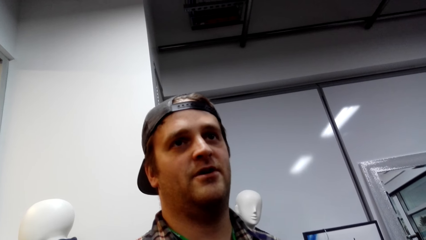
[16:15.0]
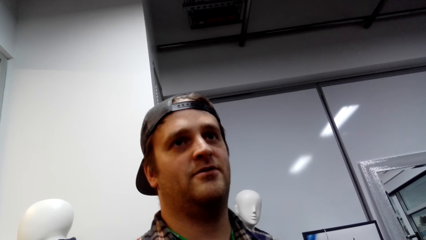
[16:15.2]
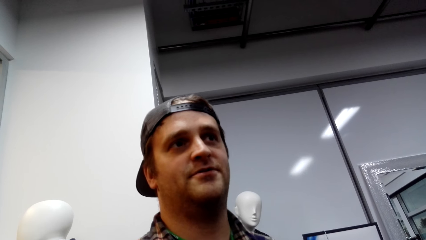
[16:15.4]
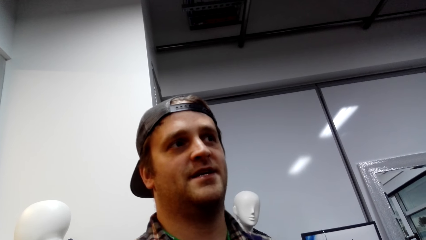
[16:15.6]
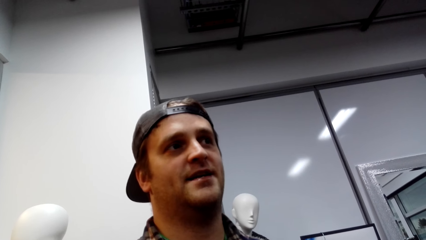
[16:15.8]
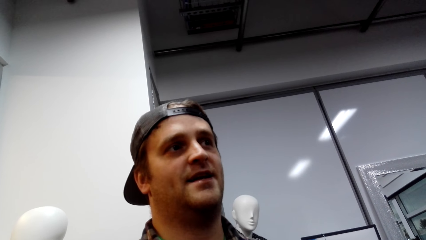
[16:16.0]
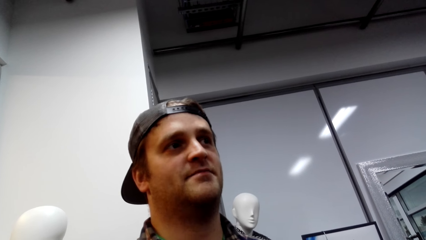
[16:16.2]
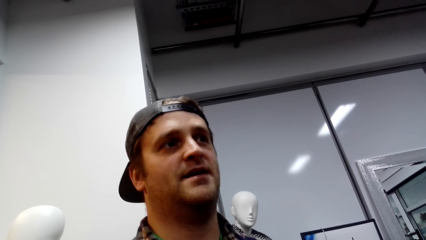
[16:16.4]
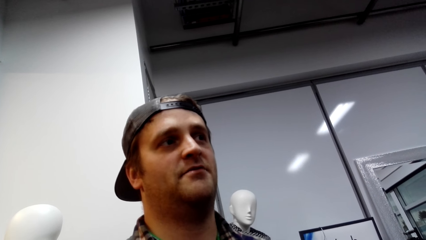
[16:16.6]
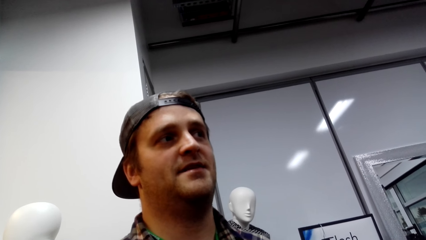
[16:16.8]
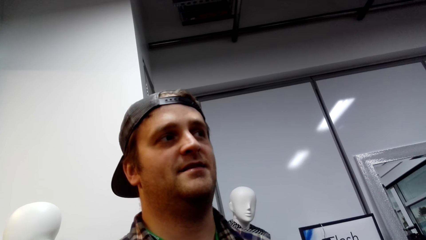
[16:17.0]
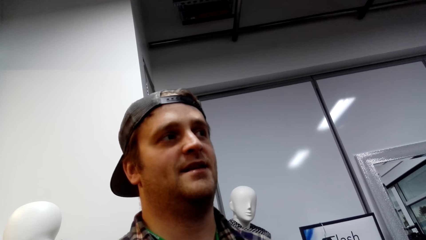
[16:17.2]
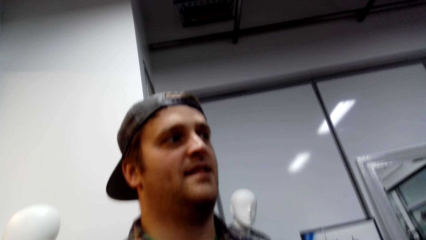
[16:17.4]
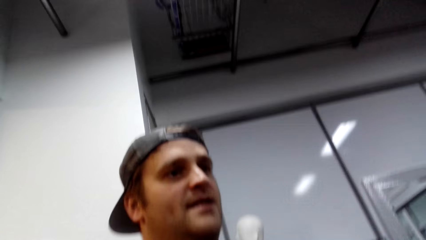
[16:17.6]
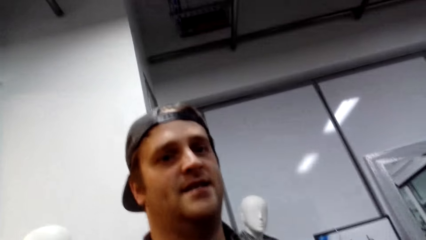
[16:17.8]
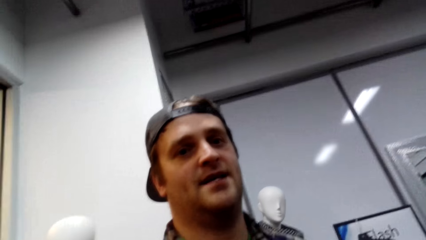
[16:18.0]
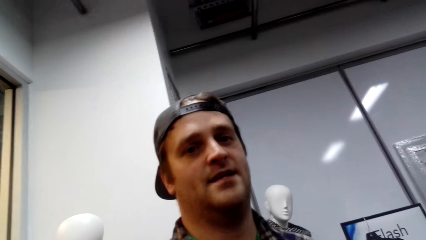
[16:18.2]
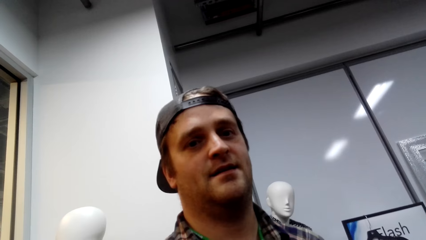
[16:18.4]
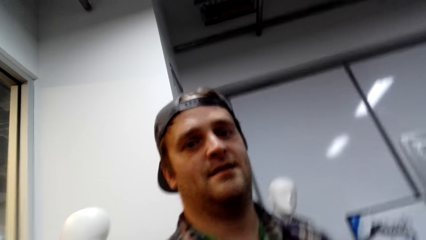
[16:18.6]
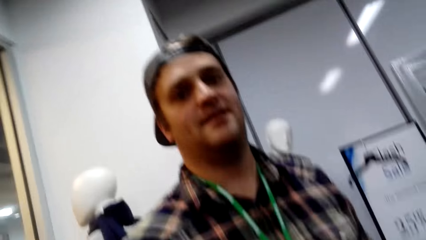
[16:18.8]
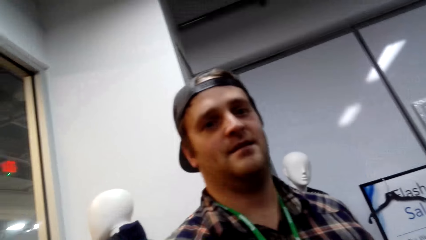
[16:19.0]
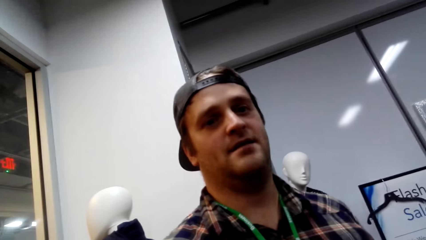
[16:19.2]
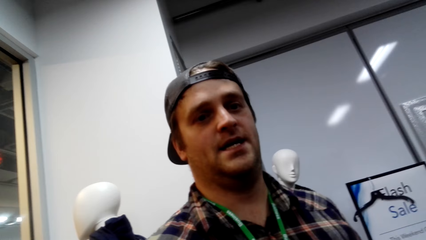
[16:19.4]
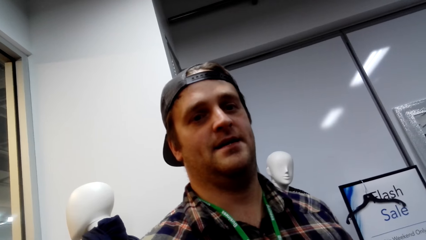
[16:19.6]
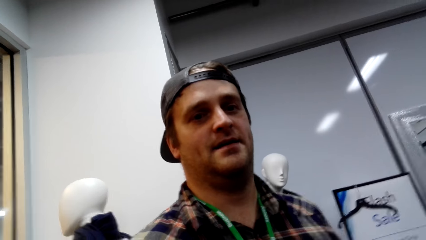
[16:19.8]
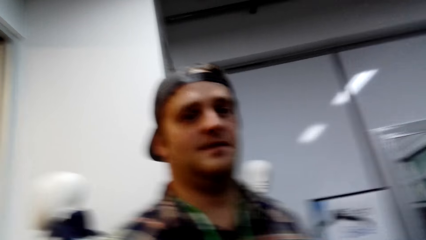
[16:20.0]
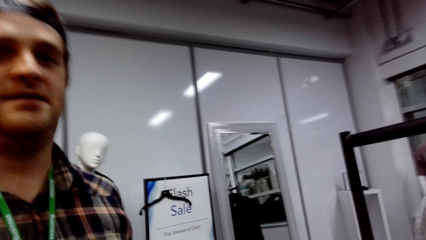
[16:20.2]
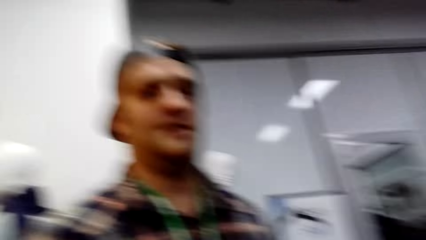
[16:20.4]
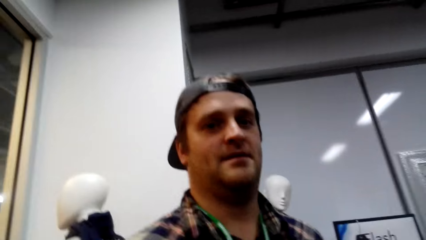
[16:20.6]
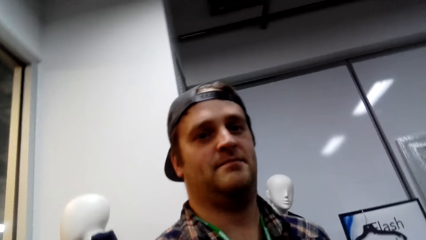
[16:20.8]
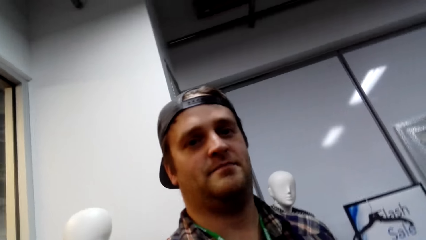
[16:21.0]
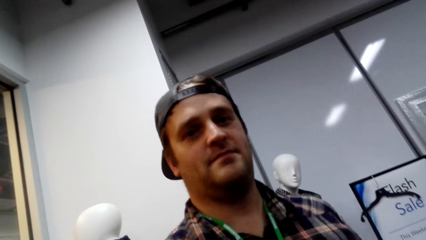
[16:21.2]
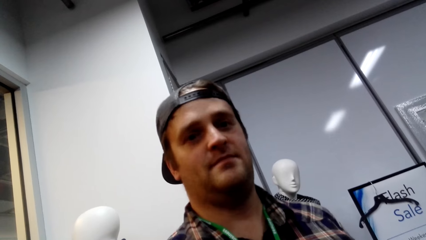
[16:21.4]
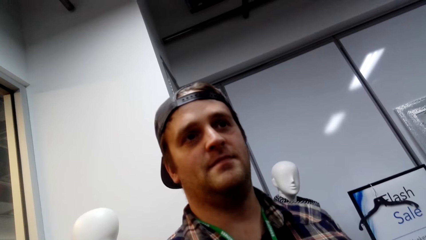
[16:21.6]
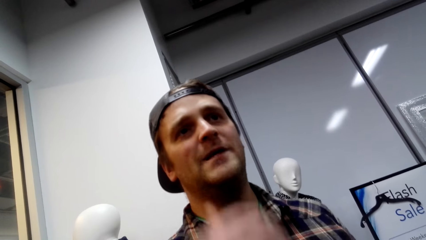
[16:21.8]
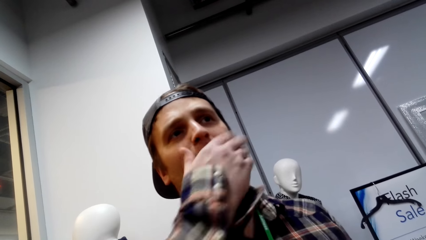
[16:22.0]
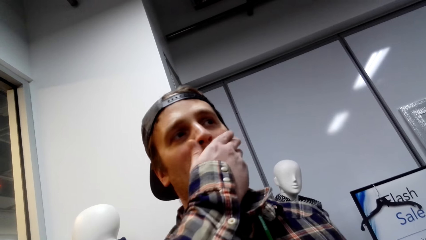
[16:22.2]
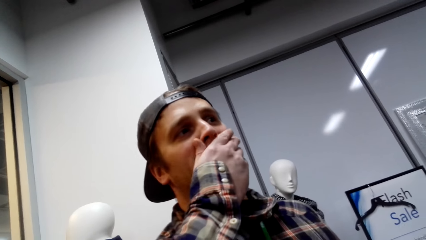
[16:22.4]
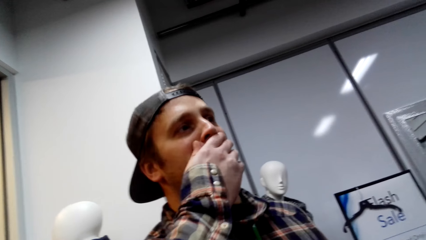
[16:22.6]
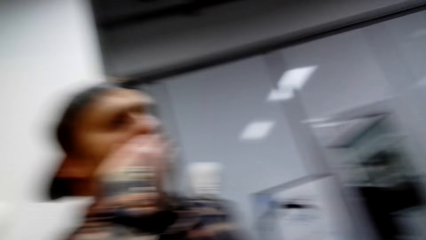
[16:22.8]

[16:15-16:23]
The camera wearer looks around. A man touches the mouth.

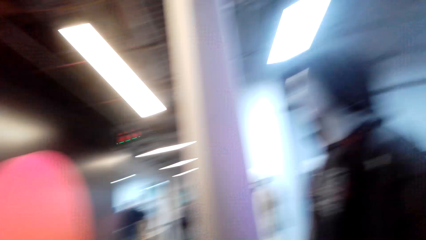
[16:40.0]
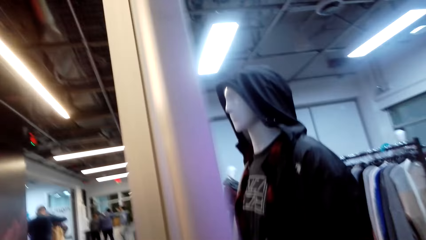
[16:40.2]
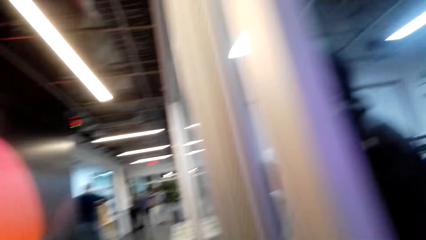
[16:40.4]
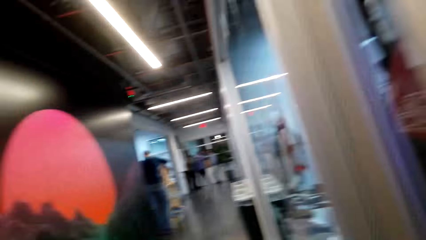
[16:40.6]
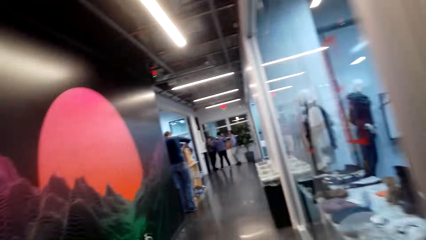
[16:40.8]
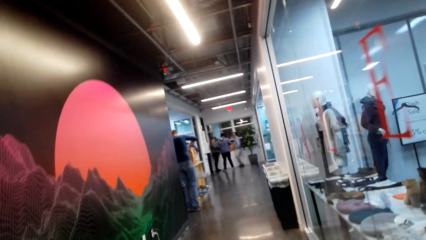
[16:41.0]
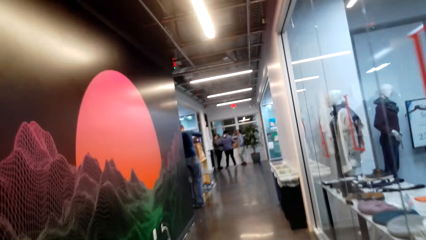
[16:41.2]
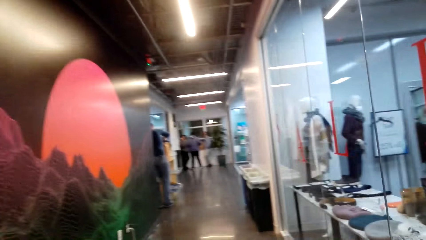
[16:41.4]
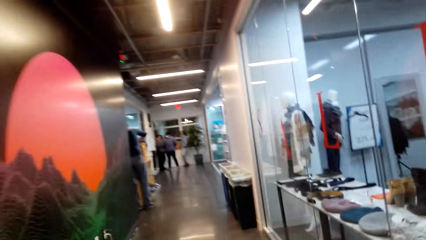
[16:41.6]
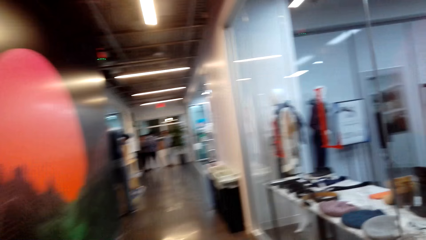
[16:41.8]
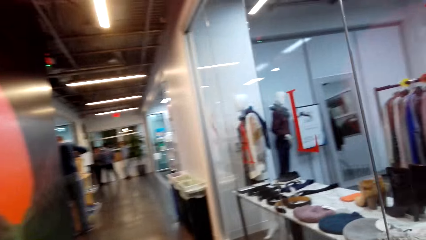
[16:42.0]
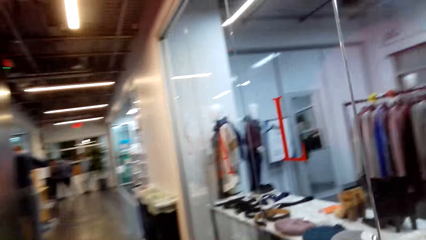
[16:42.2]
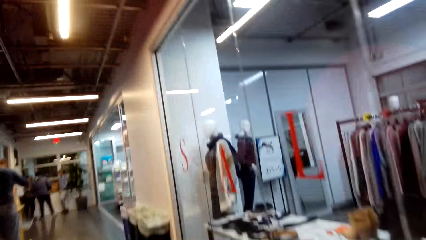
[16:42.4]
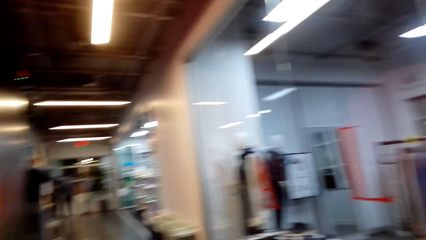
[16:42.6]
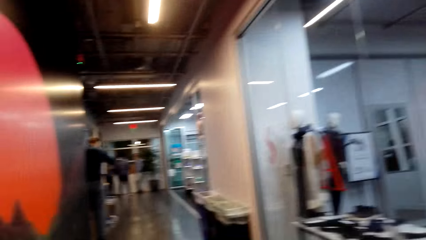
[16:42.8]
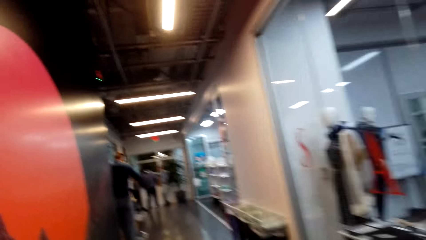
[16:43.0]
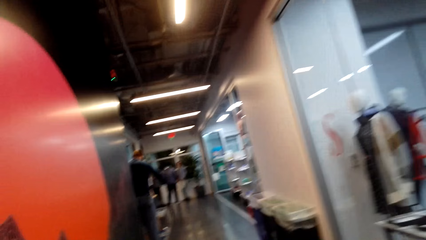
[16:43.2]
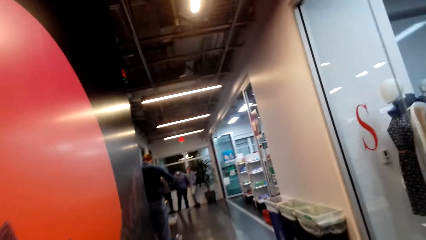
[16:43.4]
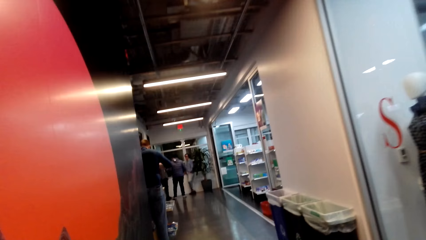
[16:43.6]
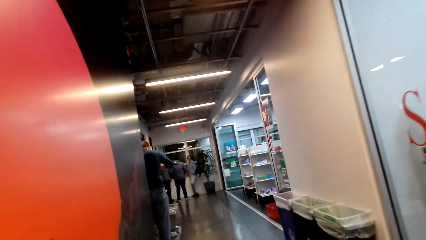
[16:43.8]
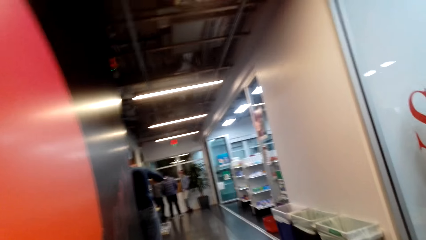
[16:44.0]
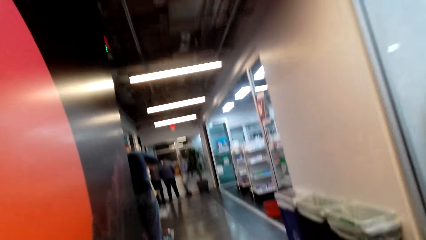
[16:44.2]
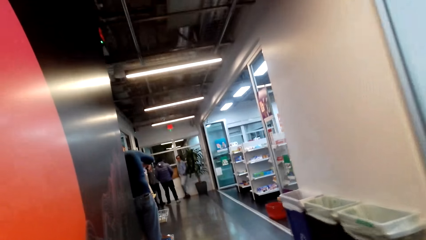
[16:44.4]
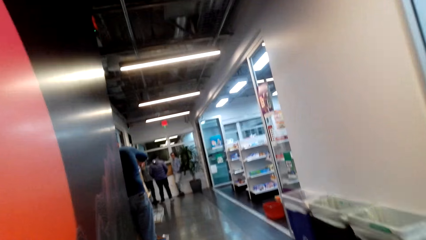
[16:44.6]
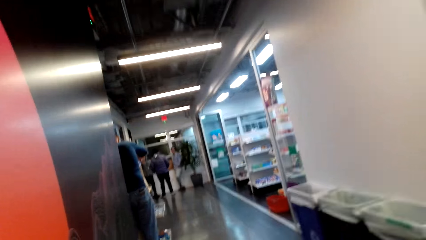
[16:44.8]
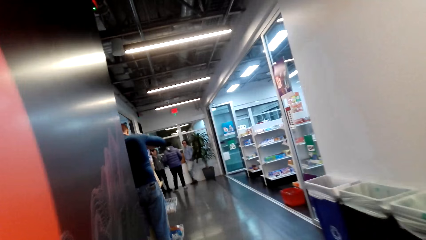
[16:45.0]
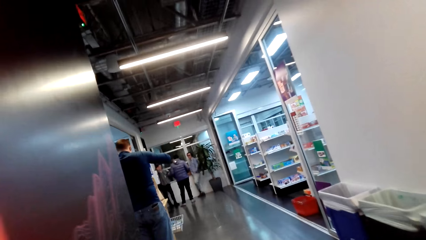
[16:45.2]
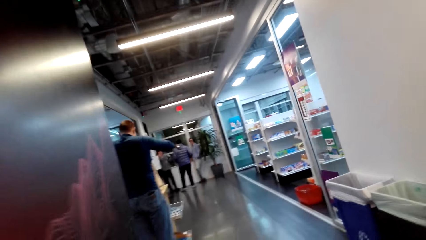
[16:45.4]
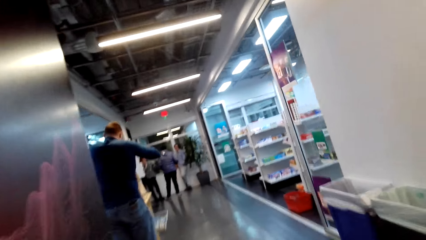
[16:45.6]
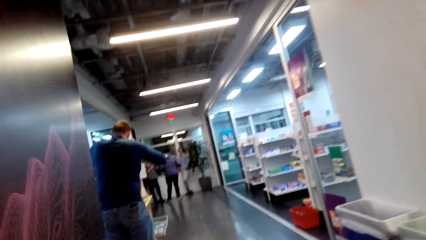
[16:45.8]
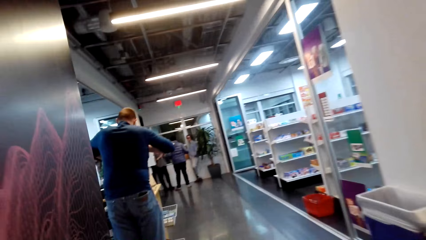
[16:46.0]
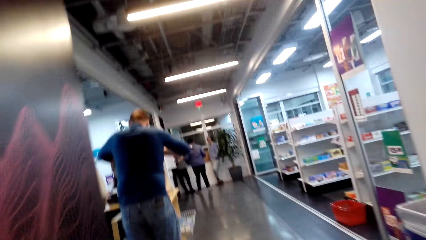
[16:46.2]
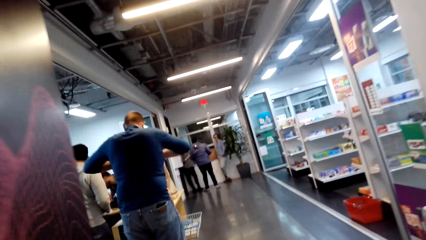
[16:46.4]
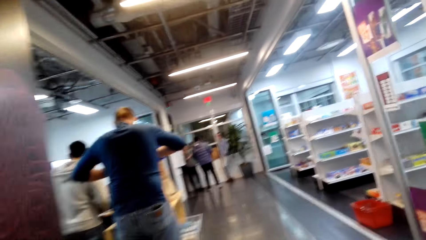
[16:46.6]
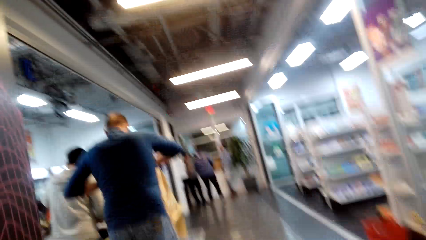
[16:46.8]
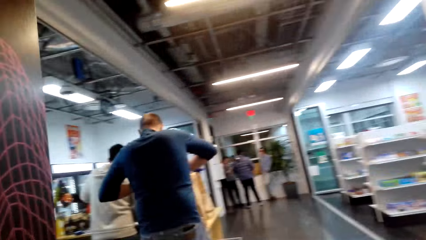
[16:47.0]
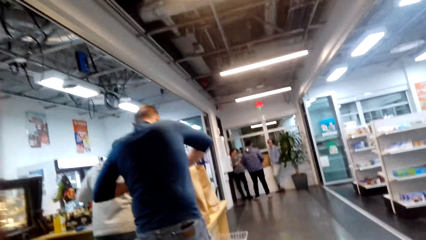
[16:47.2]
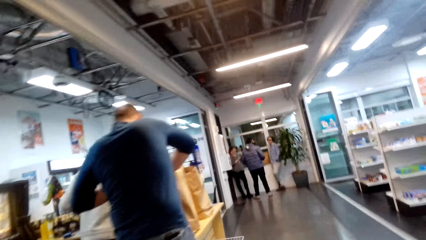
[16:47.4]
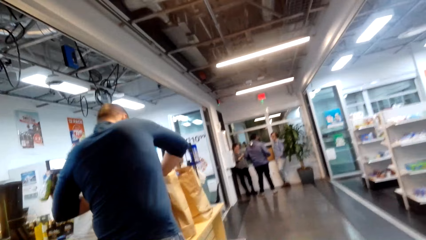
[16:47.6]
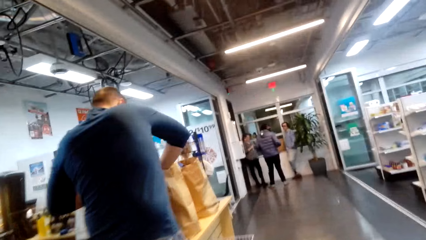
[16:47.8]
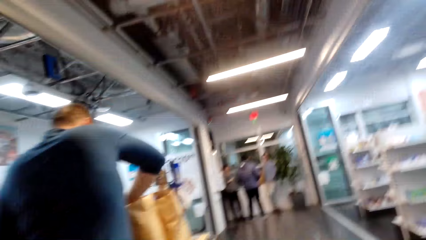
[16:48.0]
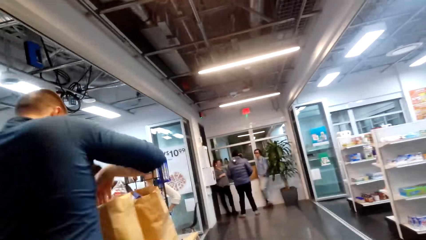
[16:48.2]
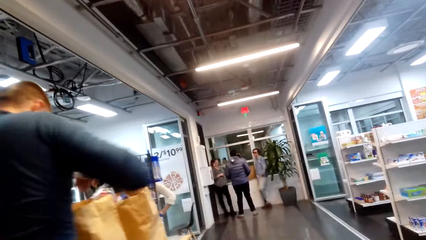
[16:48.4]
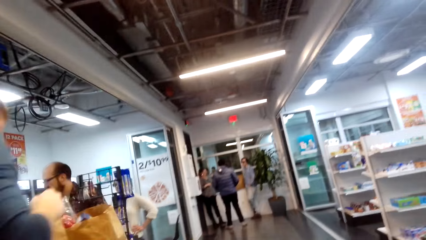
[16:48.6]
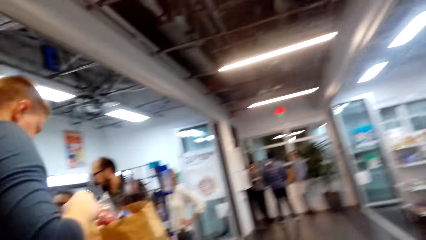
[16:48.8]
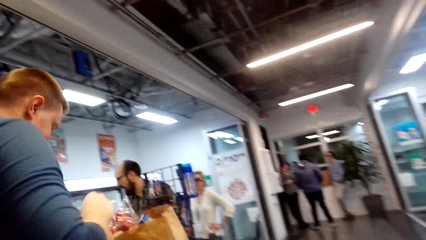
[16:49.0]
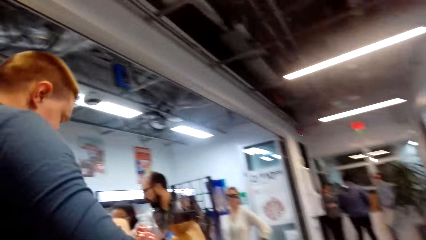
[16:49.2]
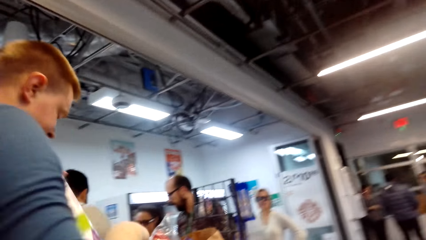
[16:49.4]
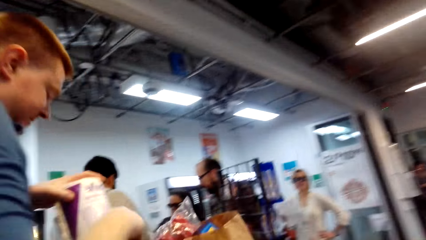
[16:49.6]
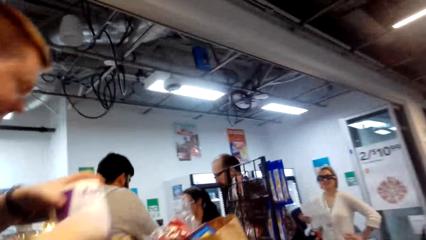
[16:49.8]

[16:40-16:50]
The camera wearer walks around.
